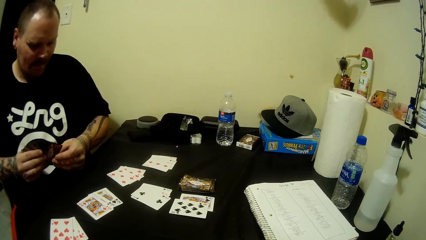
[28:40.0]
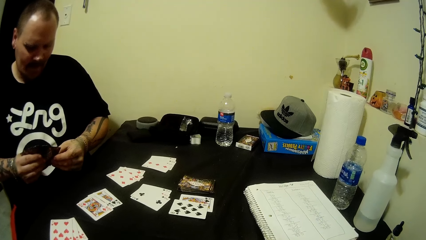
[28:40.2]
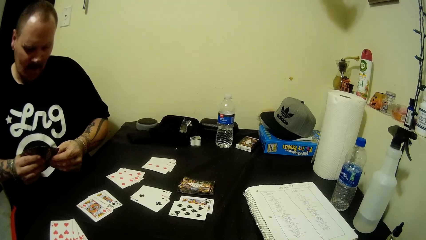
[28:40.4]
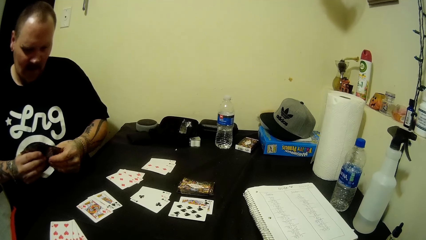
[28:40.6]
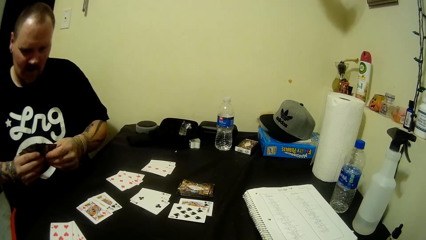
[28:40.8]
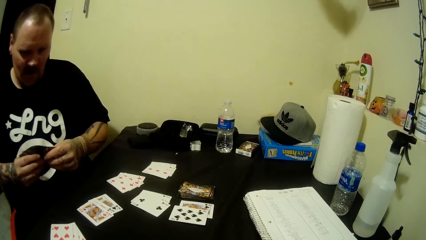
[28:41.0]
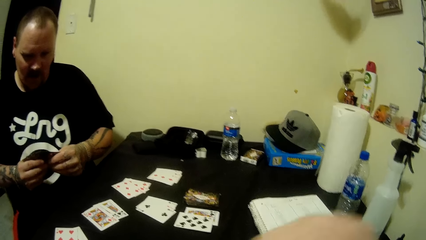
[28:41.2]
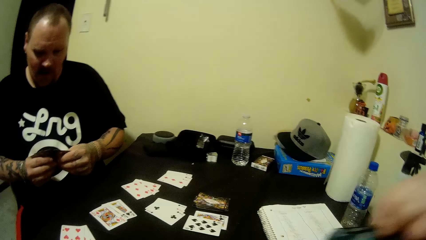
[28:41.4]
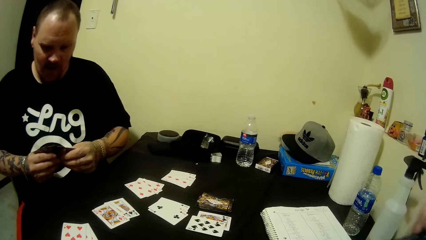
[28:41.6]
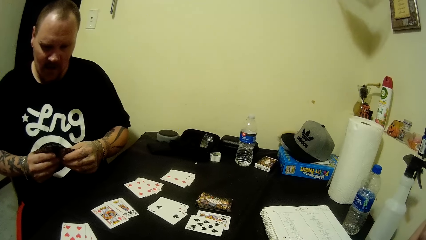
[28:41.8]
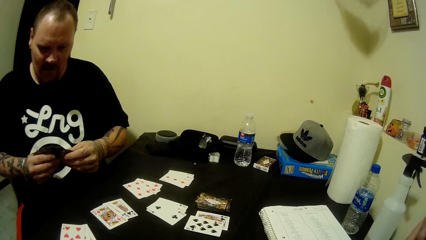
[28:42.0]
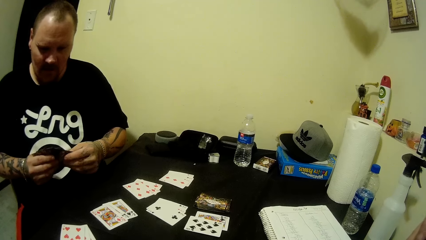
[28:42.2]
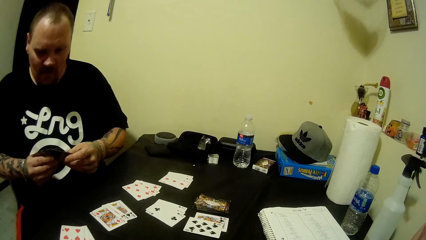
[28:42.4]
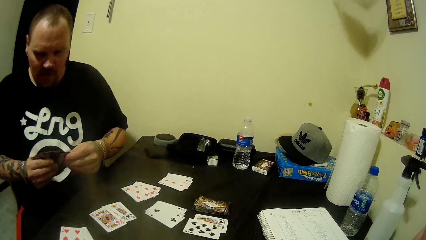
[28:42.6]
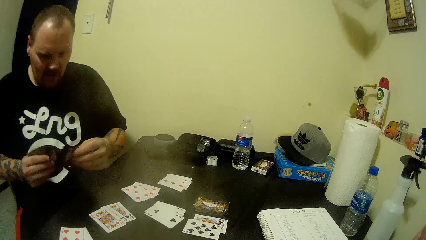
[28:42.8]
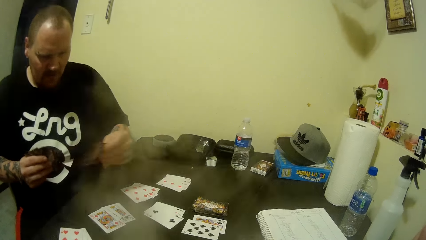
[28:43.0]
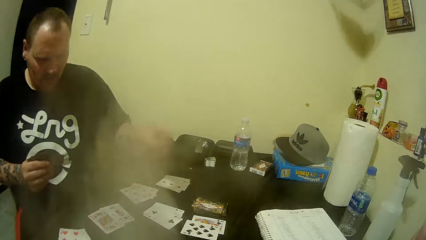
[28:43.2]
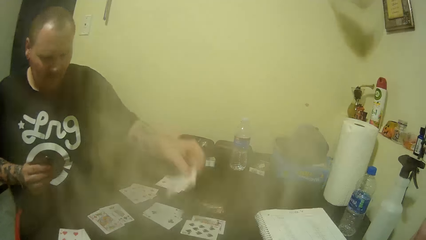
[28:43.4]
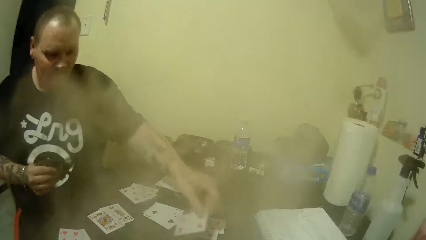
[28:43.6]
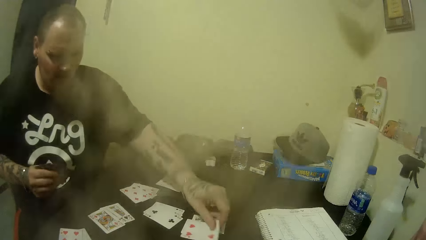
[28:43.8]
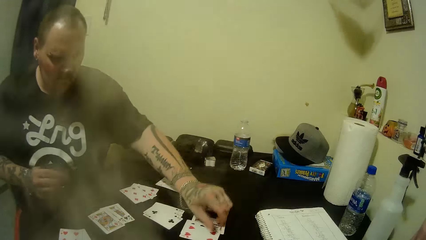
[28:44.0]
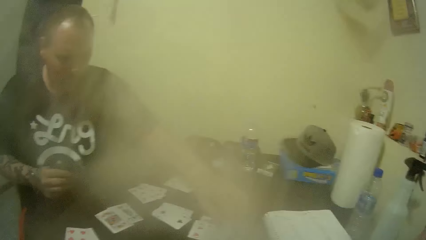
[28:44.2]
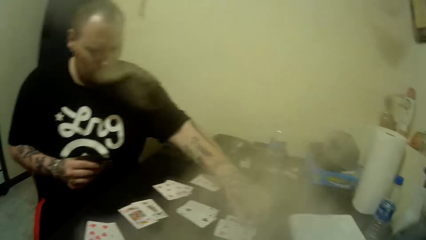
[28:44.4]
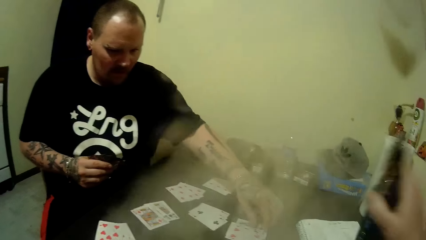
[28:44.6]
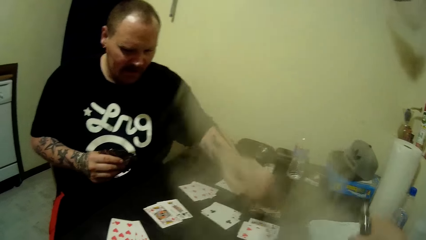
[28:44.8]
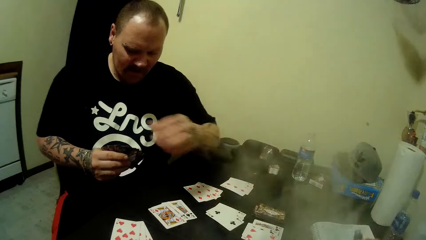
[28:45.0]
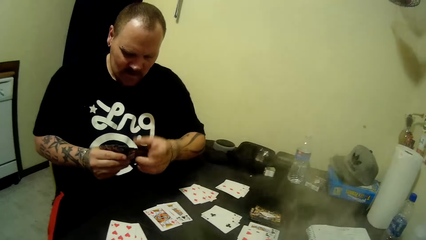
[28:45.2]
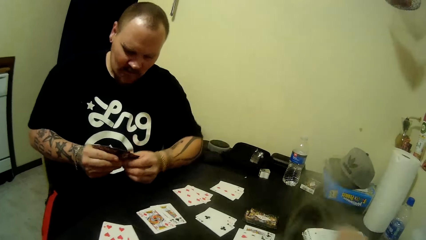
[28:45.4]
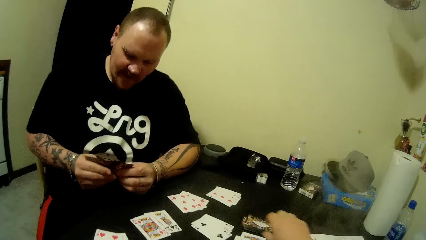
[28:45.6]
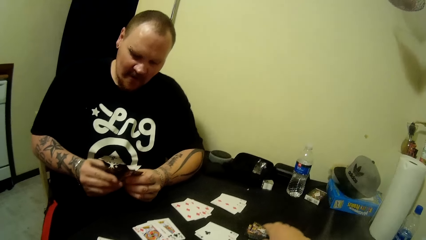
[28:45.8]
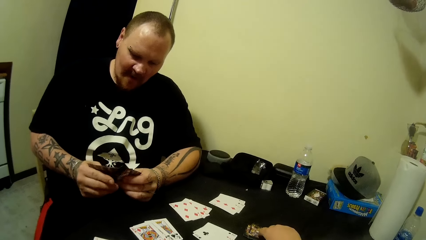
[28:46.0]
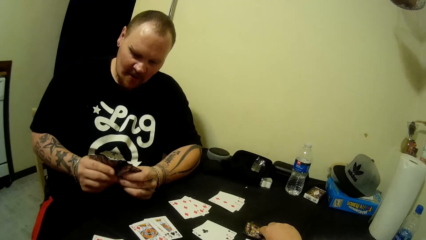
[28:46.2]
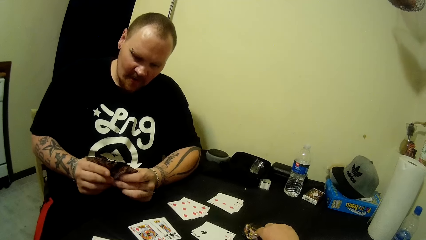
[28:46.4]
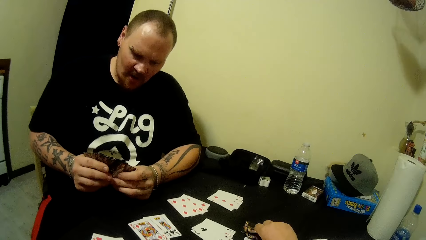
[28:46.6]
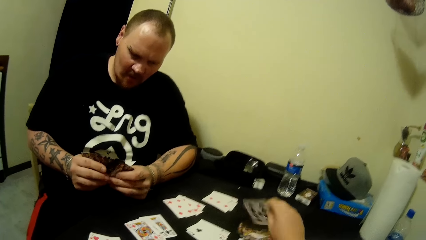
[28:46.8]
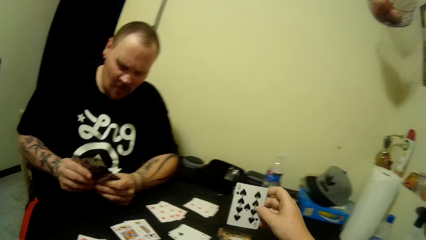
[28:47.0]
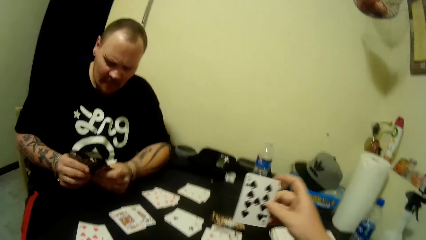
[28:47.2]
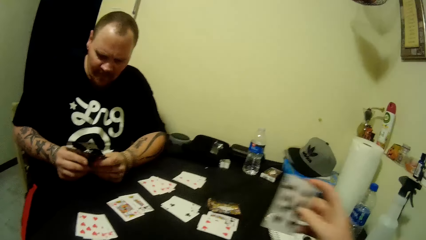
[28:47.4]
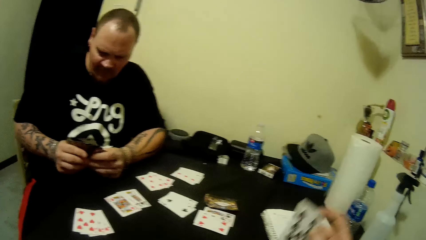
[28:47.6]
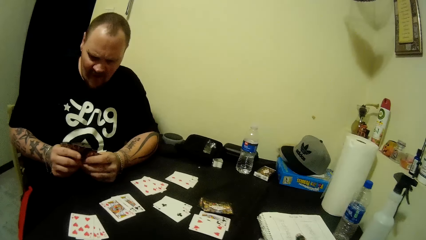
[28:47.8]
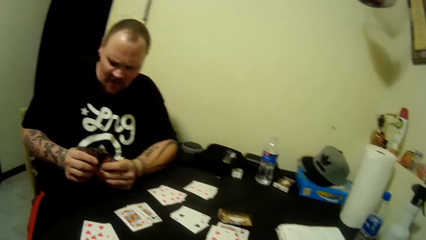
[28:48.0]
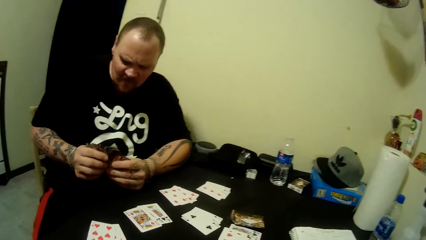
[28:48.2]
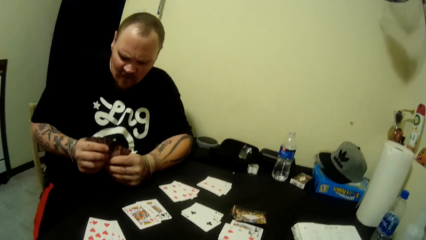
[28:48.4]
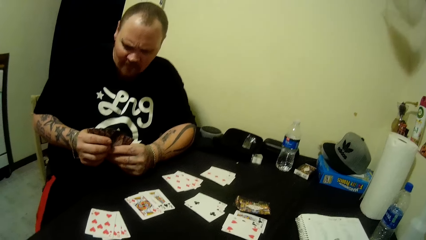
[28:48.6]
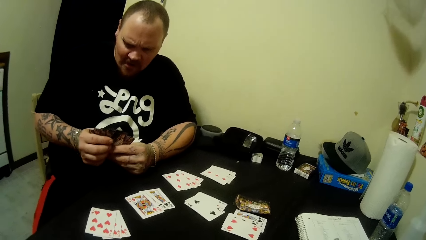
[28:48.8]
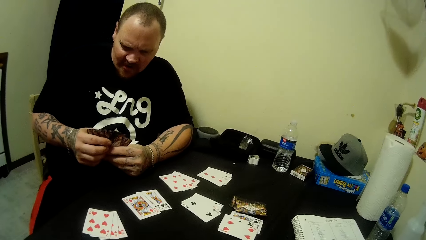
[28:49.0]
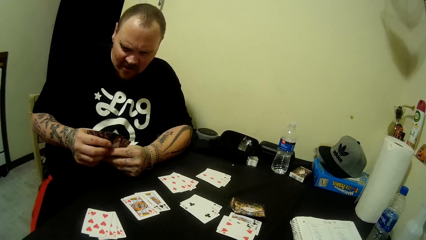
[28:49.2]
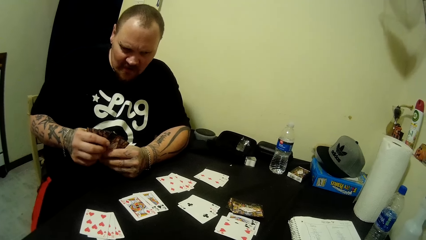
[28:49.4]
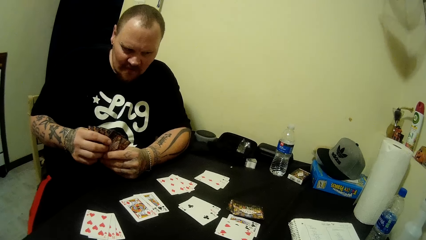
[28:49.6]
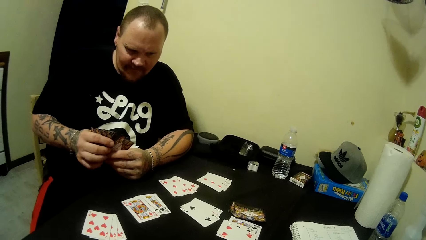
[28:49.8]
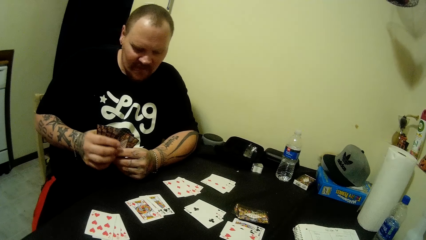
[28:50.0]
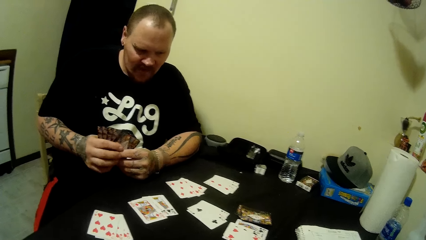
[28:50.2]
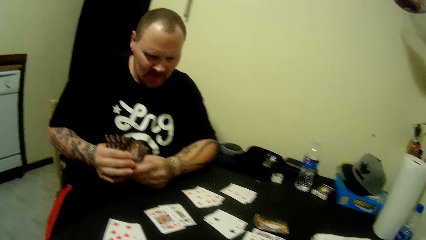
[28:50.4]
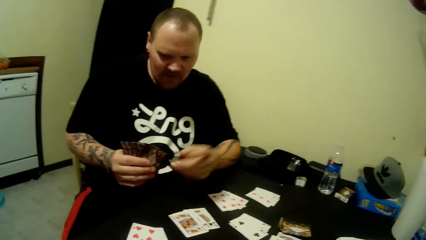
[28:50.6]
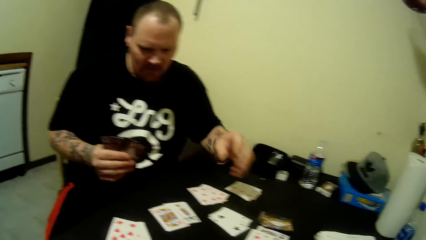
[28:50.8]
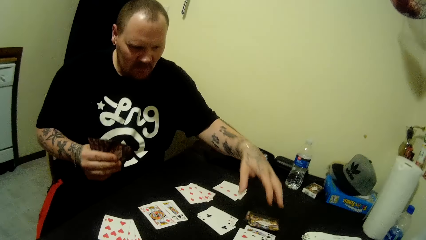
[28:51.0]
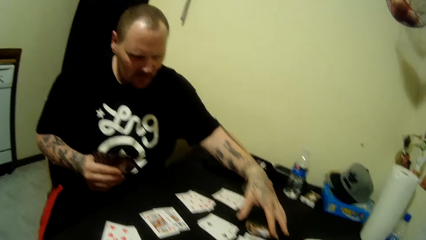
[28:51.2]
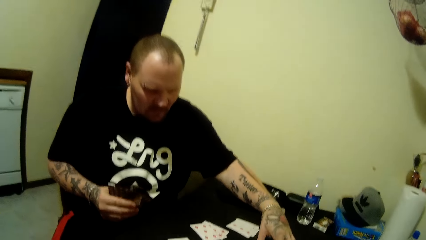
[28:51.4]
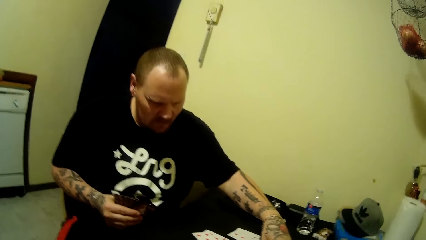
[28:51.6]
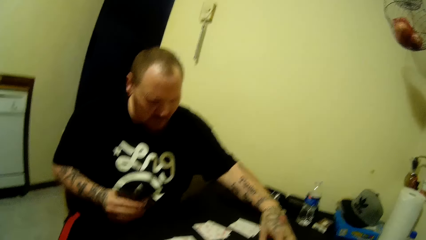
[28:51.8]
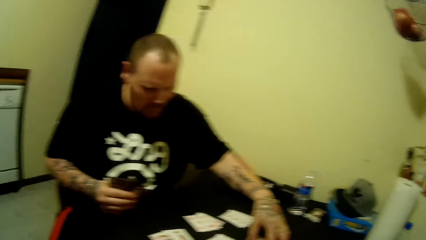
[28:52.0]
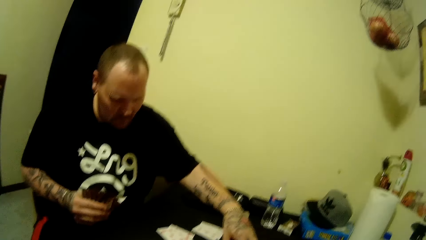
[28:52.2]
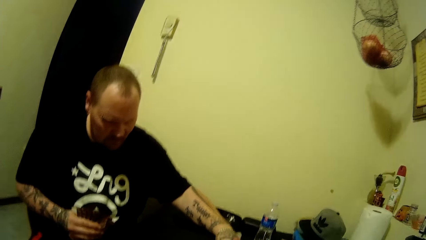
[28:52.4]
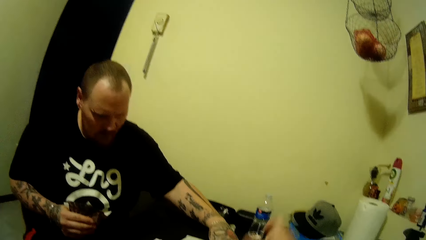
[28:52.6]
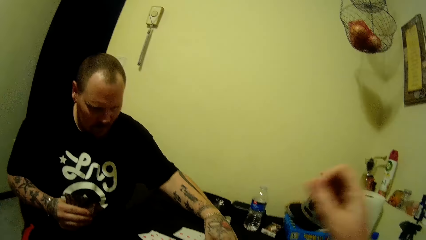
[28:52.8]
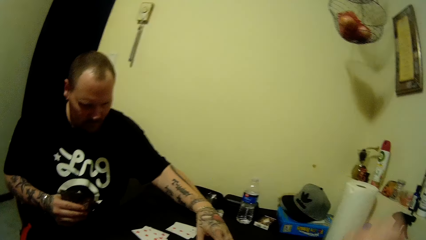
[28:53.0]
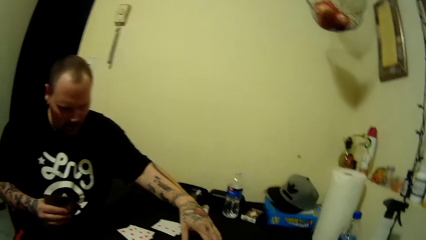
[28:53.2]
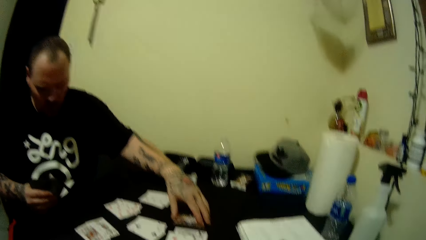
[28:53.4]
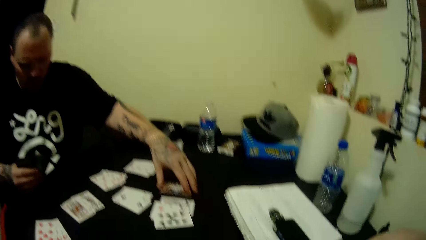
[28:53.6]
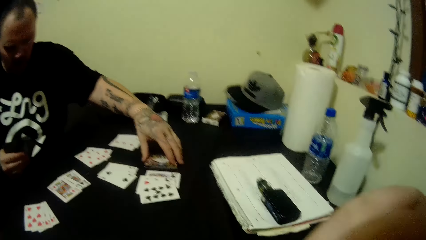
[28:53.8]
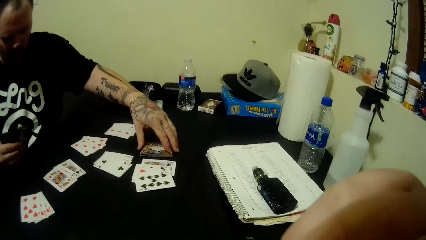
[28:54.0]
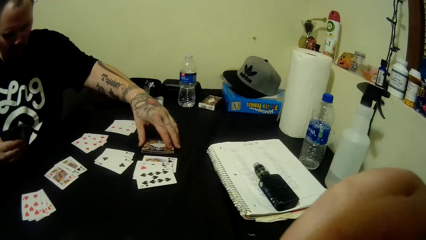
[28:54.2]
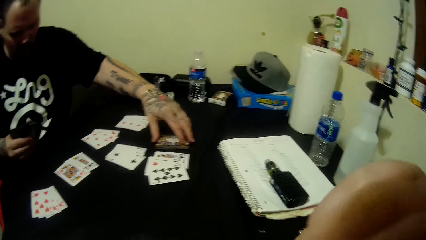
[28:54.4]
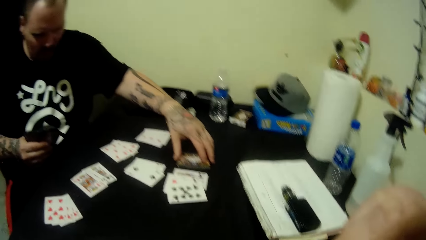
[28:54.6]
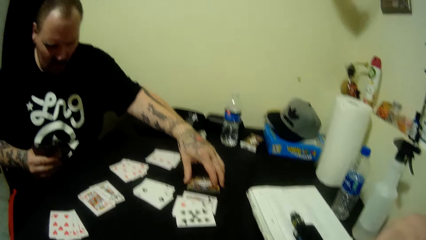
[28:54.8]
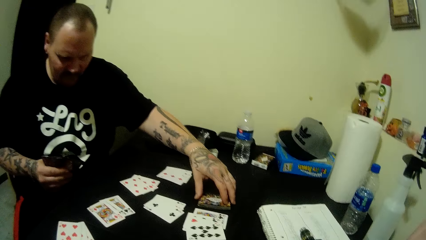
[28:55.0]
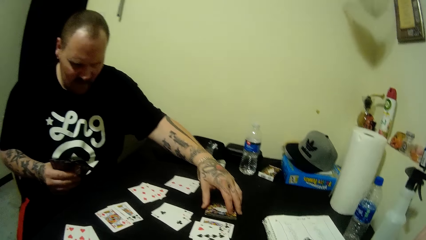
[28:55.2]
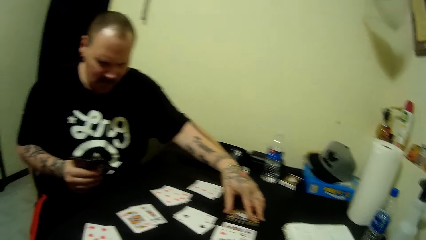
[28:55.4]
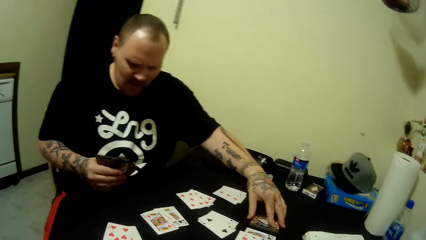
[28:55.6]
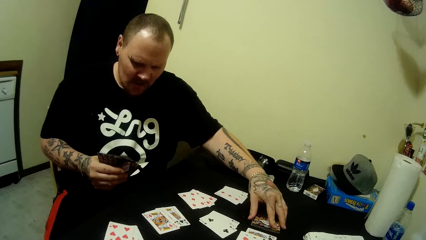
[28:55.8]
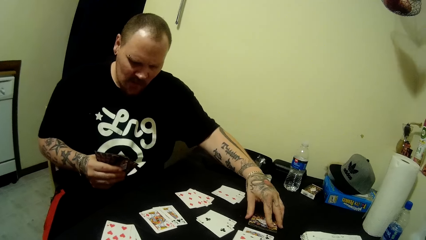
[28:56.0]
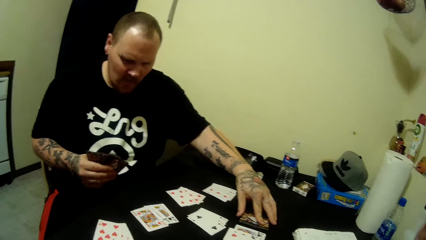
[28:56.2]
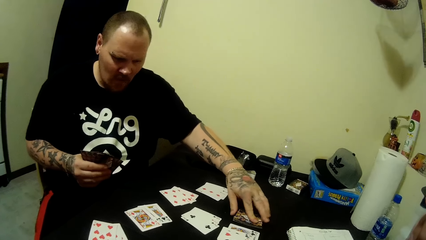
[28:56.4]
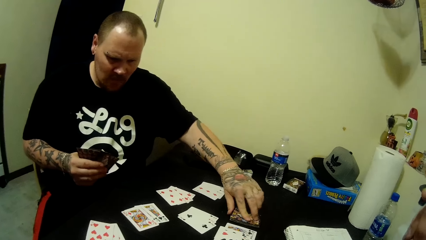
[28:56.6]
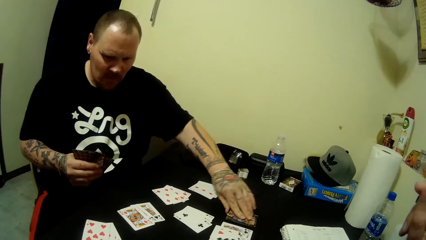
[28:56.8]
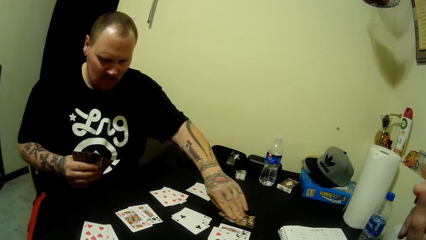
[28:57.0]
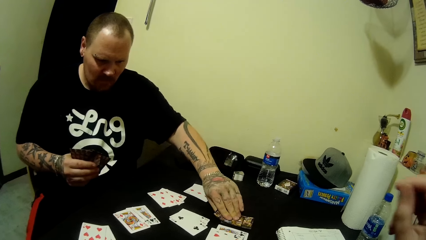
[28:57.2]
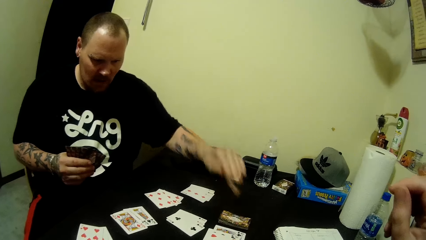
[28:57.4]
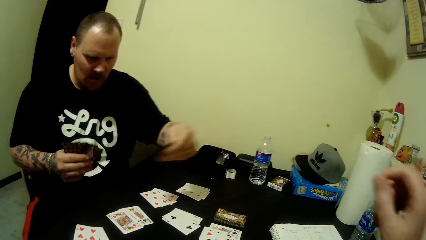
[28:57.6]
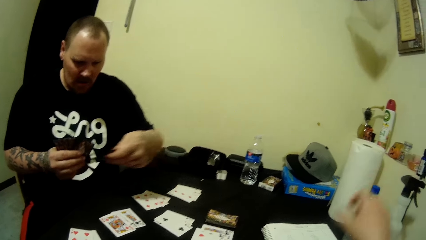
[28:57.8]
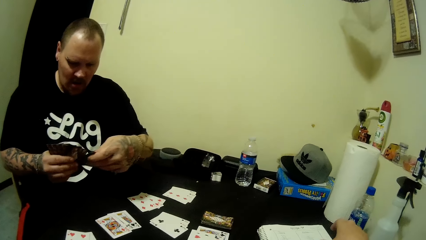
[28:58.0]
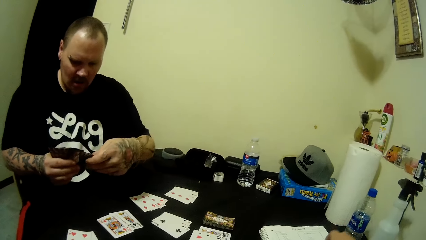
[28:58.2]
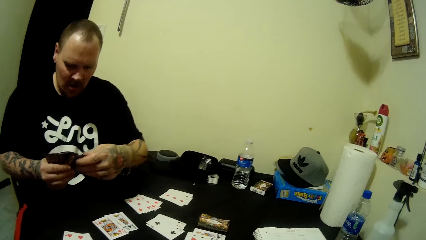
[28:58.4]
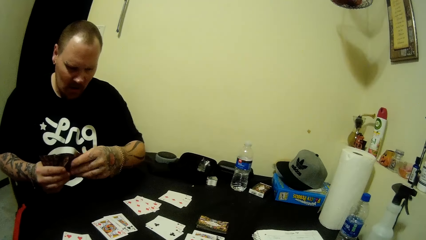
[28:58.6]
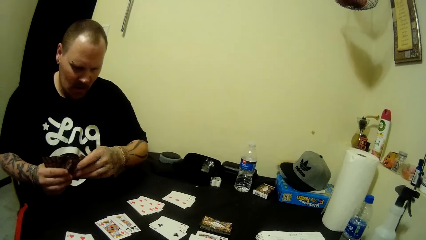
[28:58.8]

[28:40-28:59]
A man looks at the cards and converses. The camera wearer plays cards with the man. They smoke the vape. The man puts the card on the table. The camera wearer puts the card on the table. They drop the vape on the table. The man converses. The camera wearer picks the card. They play cards with the man. The man looks at the cards. The camera wearer converses. They put the card on the table. The man picks the card. The camera wearer picks the card.
